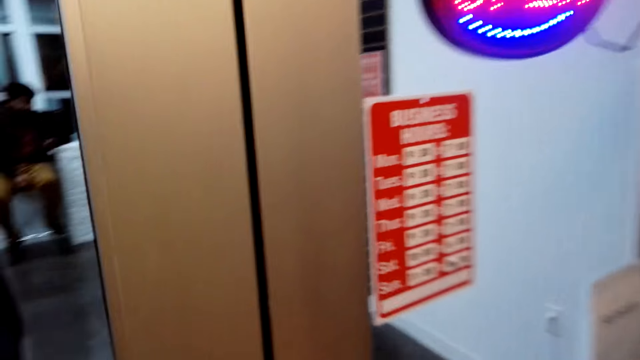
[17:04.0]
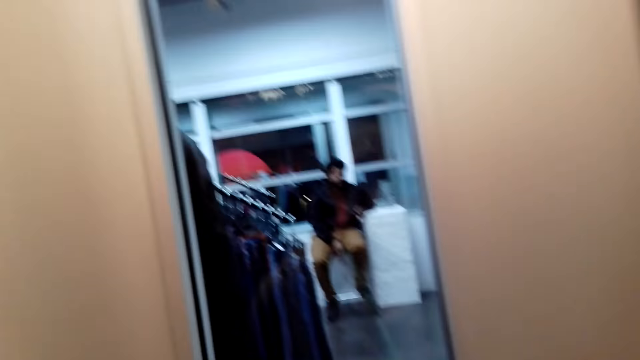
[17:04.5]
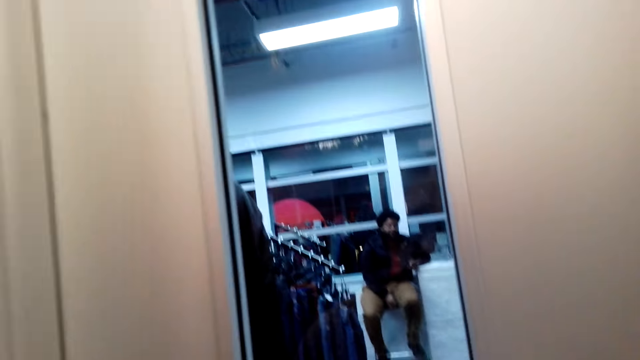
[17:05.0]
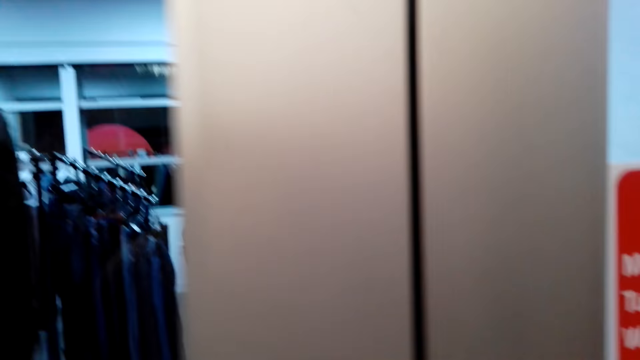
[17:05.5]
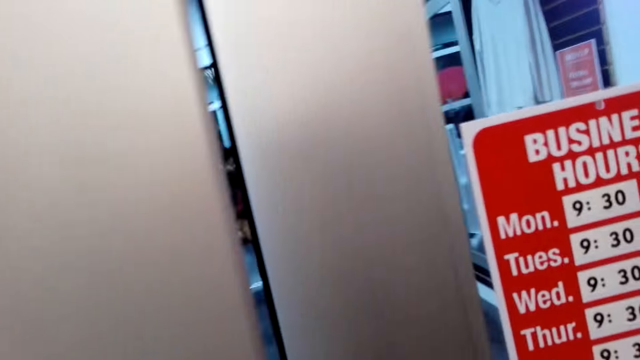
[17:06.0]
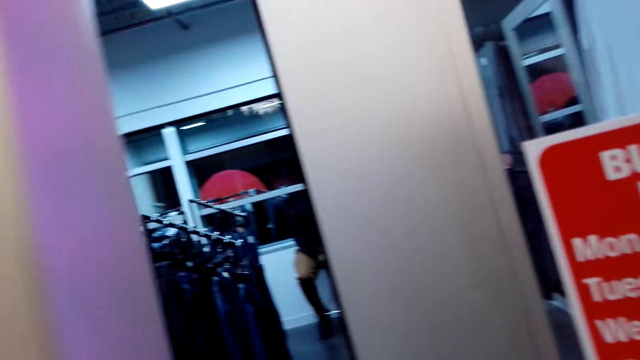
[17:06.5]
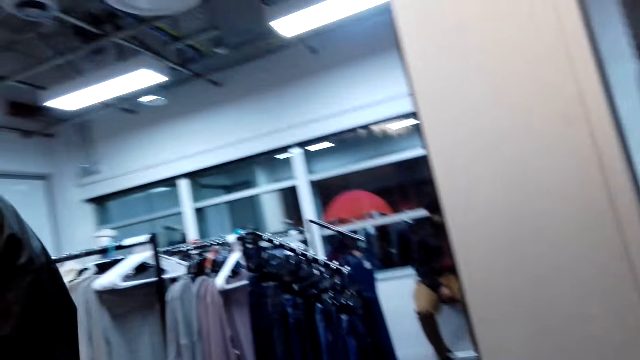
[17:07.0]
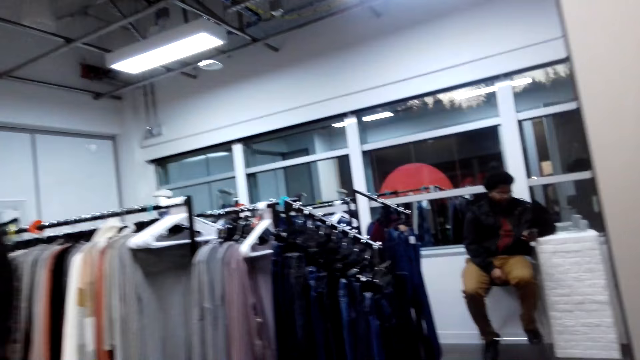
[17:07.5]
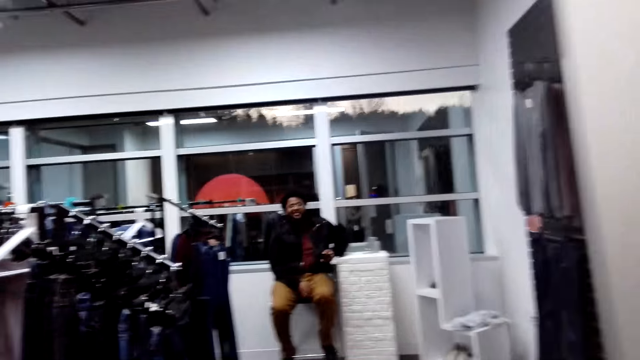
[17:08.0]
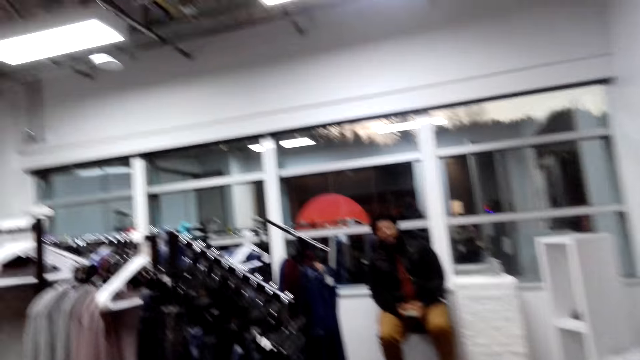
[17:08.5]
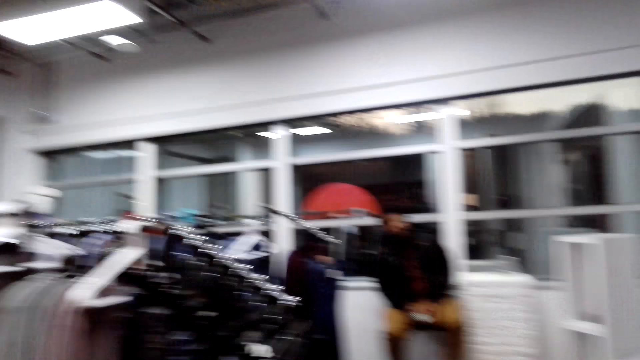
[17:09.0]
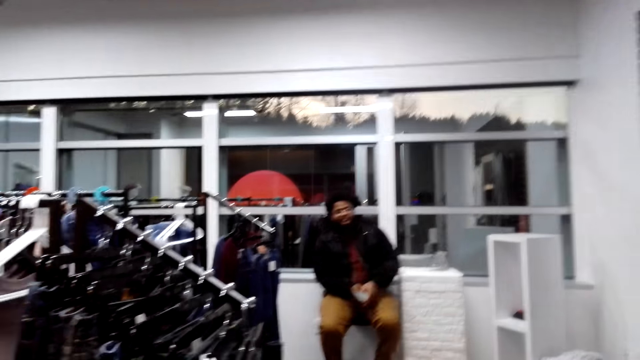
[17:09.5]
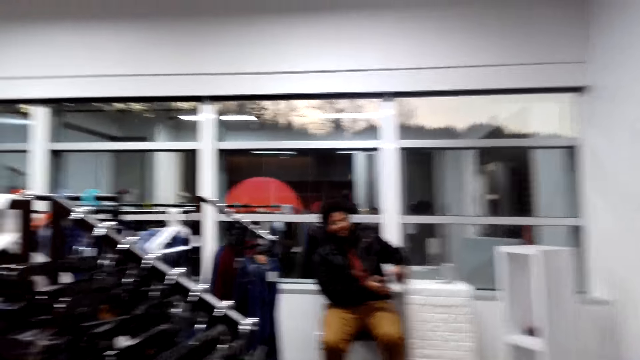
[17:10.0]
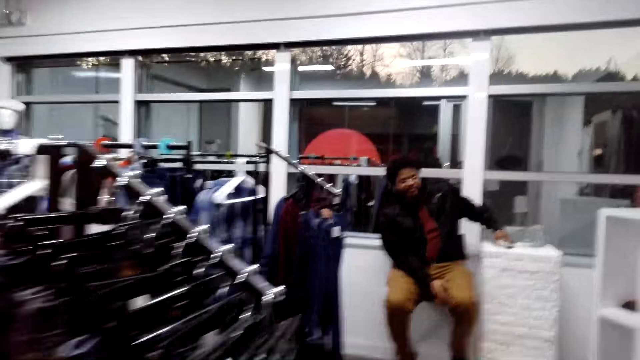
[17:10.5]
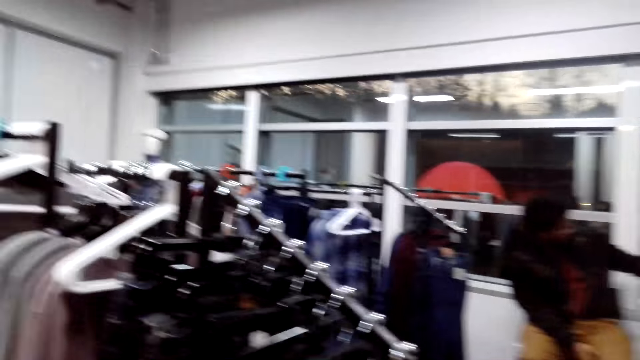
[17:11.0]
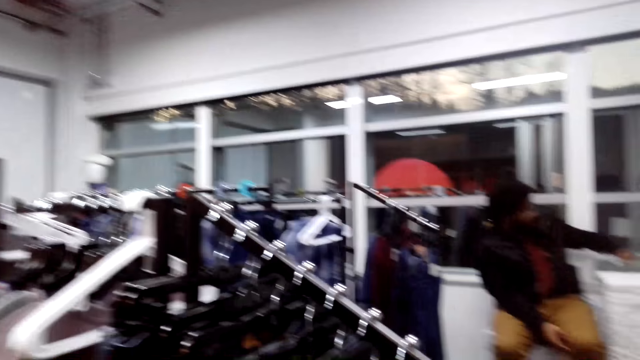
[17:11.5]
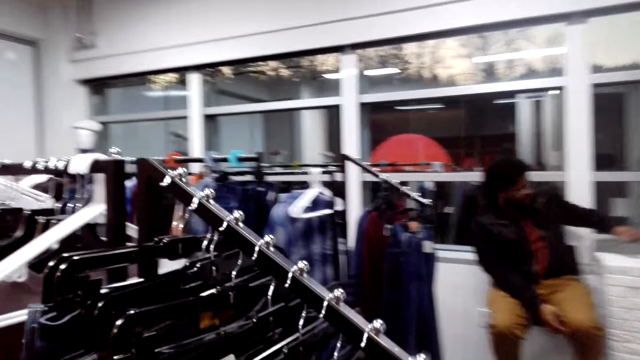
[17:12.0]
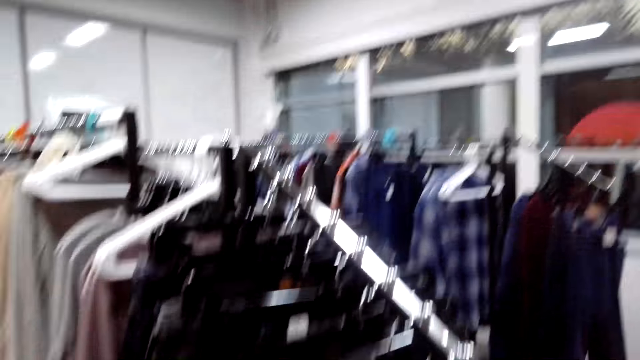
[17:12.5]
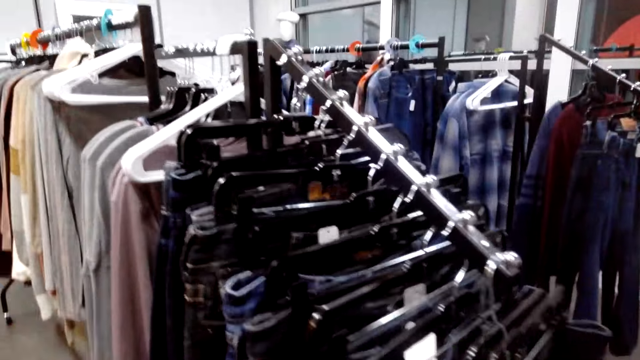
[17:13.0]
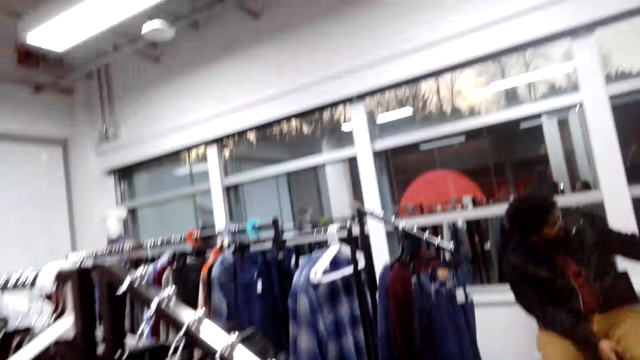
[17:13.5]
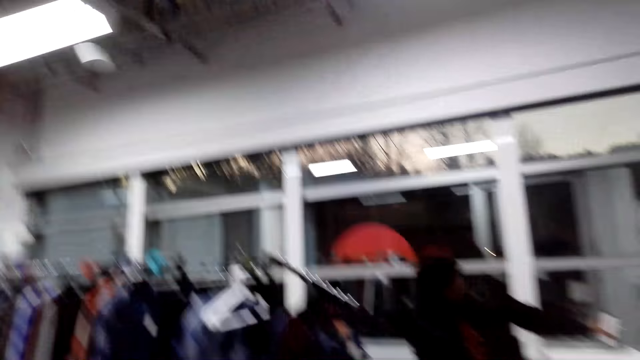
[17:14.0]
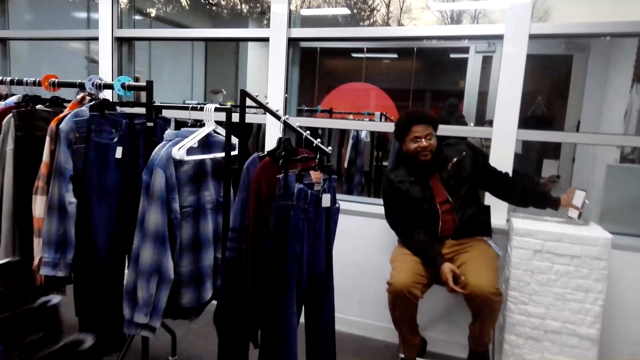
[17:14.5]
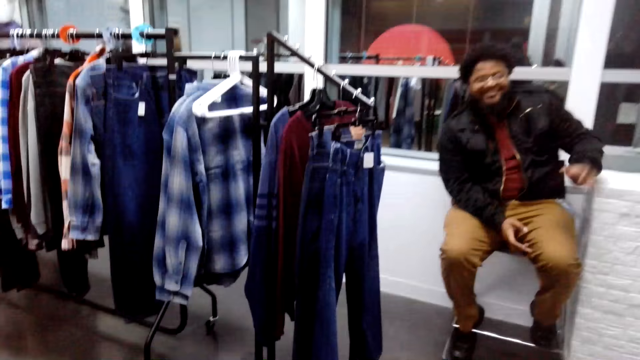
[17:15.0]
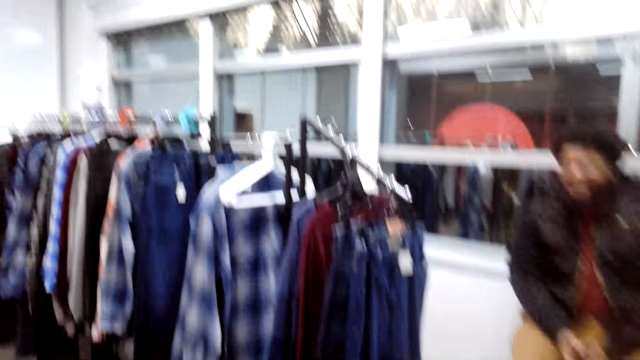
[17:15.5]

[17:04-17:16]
The camera wearer opens a store door. They walk around. A man puts a phone on a table.

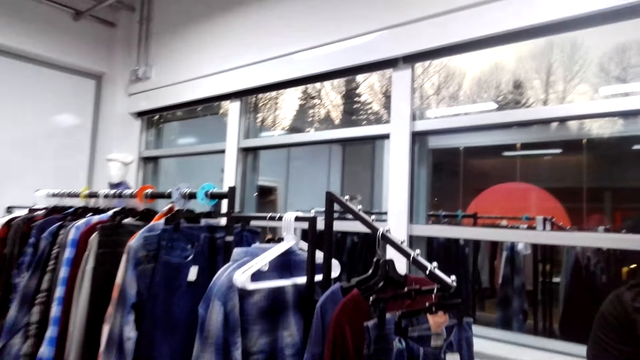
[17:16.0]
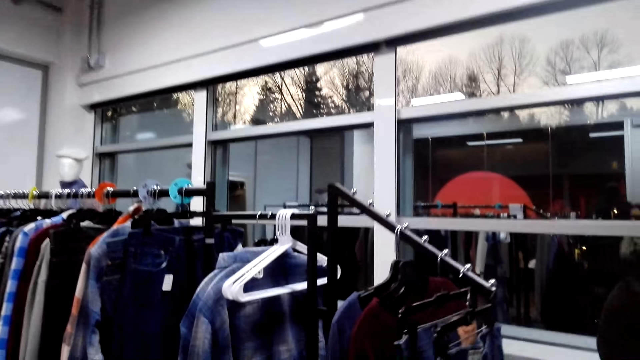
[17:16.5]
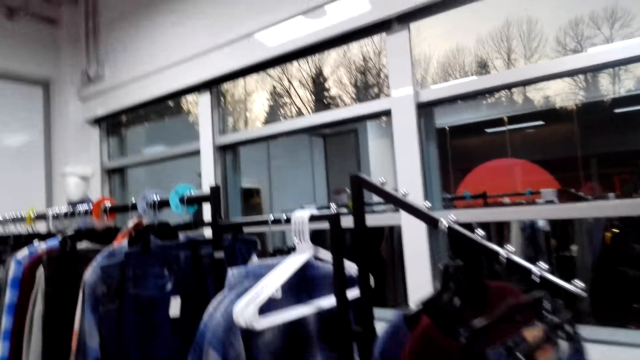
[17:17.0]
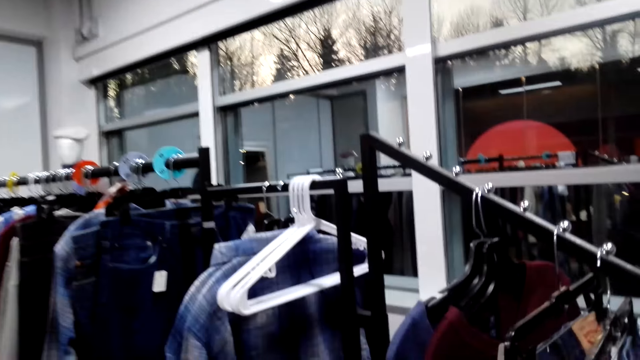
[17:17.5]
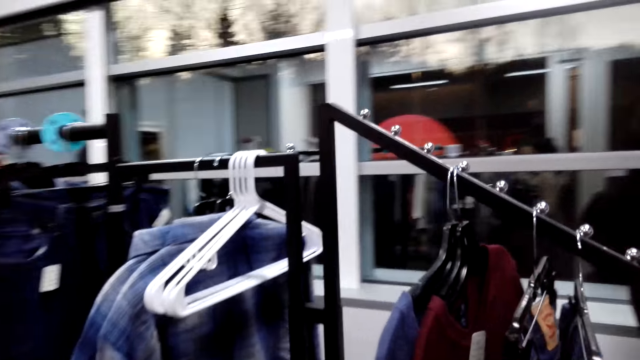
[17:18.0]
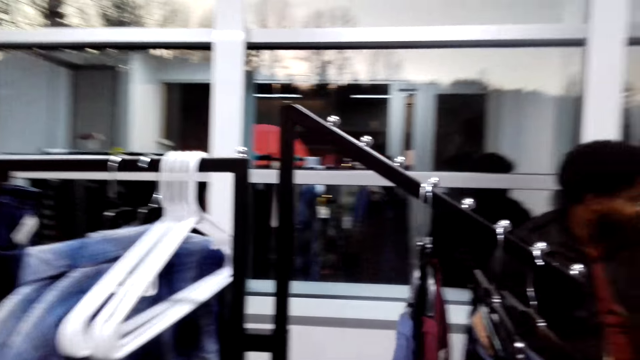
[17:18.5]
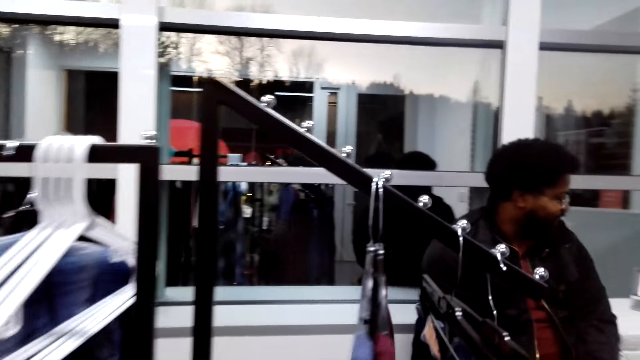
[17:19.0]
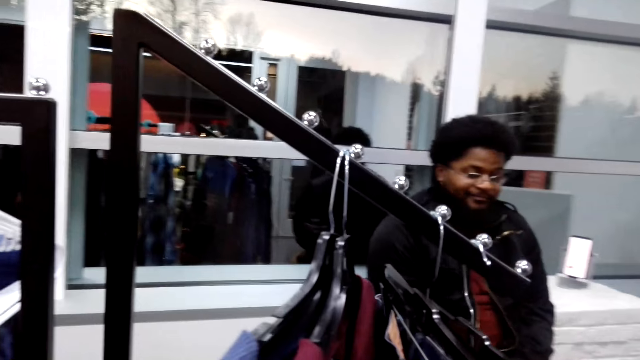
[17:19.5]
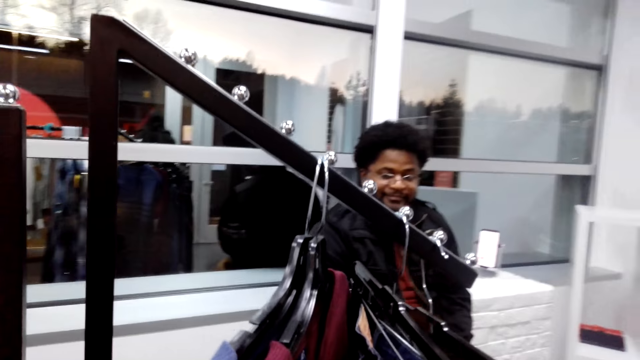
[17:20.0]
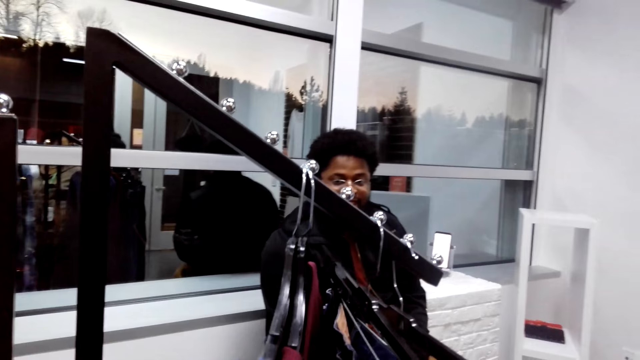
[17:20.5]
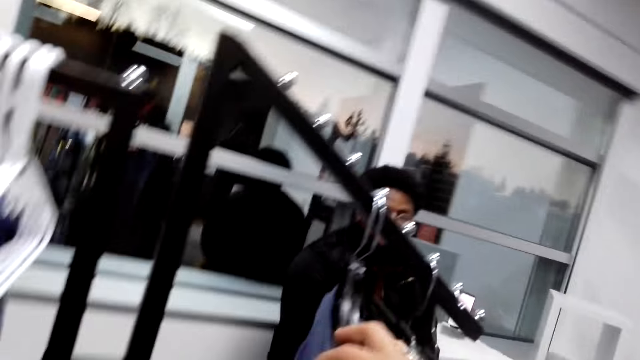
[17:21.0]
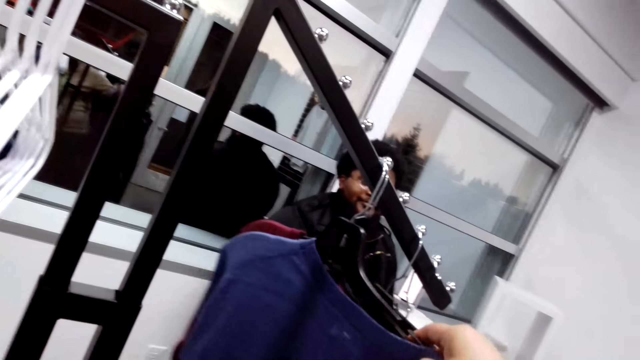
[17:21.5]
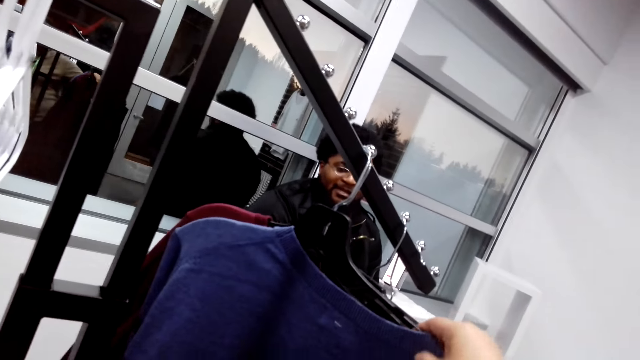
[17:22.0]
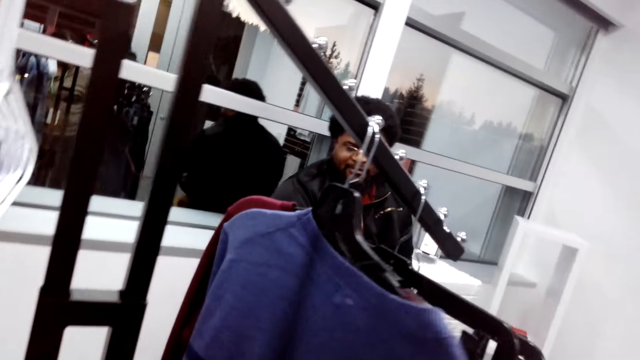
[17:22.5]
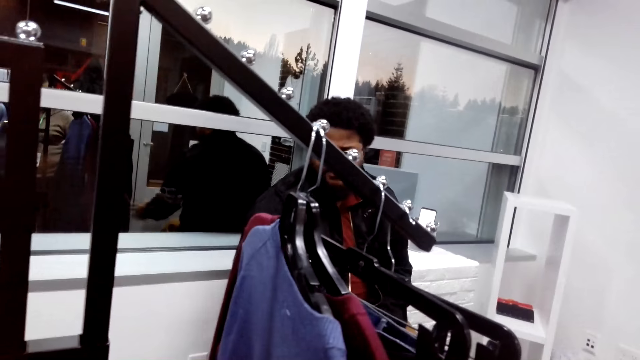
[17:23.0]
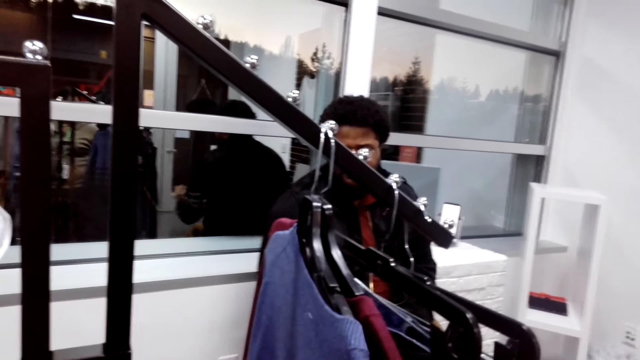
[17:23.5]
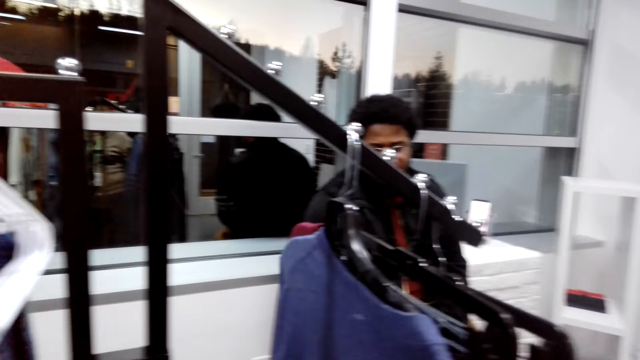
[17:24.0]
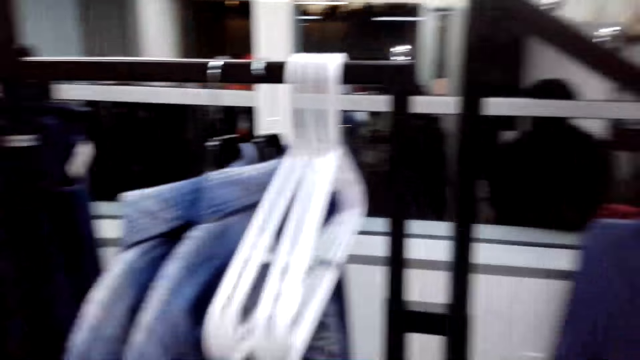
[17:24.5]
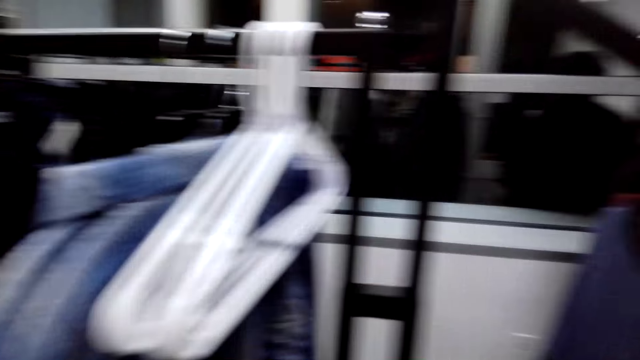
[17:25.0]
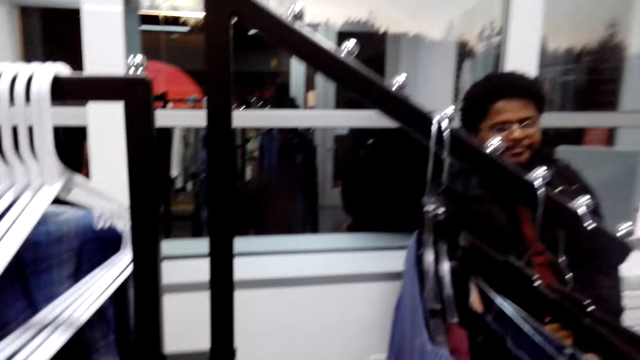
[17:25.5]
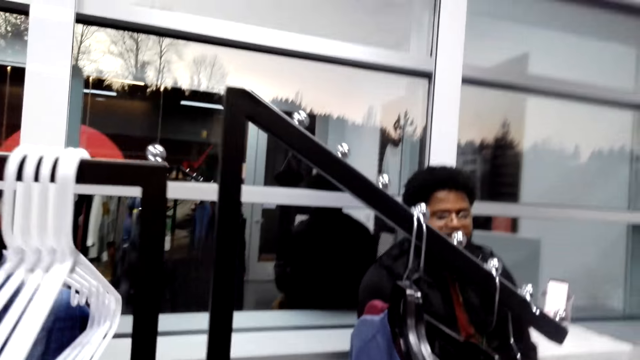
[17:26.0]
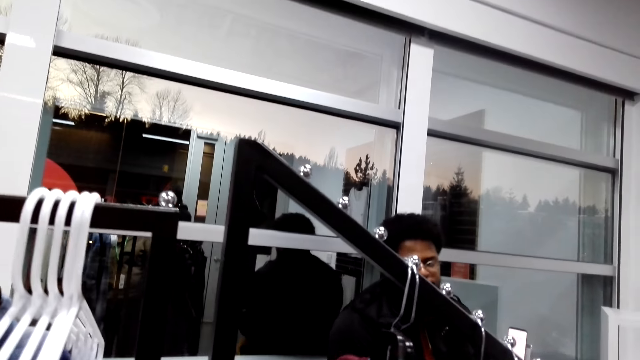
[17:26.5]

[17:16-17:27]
The camera wearer checks clothes on the clothes display rack.
